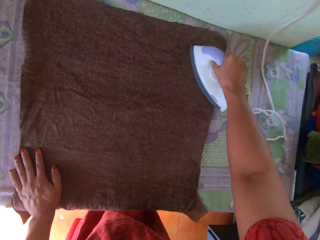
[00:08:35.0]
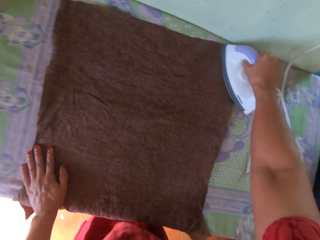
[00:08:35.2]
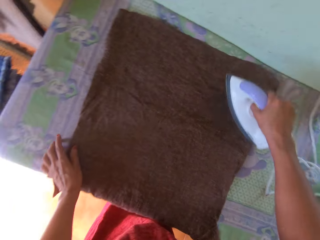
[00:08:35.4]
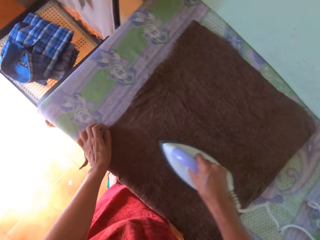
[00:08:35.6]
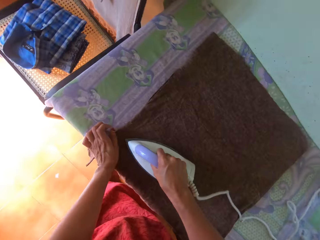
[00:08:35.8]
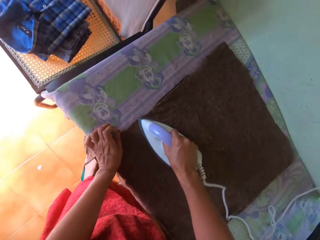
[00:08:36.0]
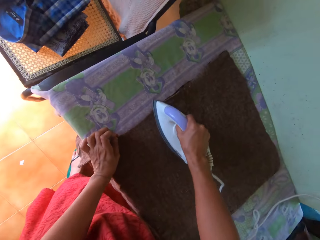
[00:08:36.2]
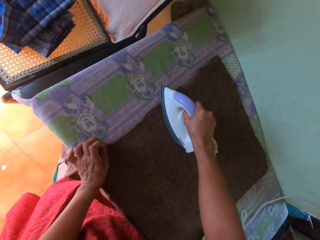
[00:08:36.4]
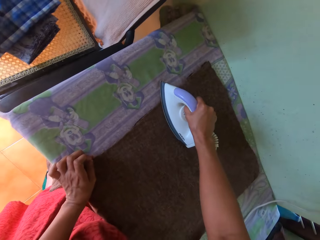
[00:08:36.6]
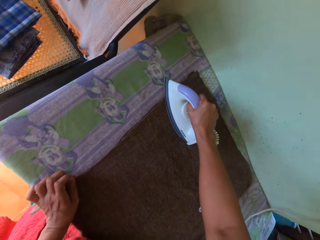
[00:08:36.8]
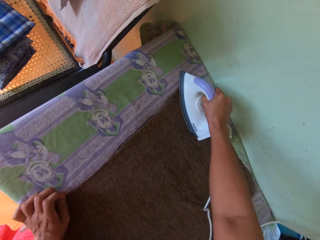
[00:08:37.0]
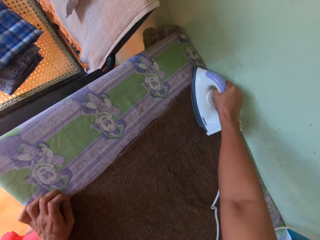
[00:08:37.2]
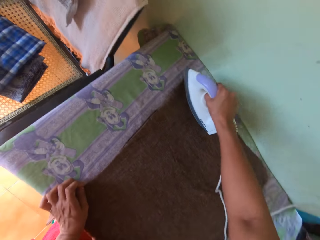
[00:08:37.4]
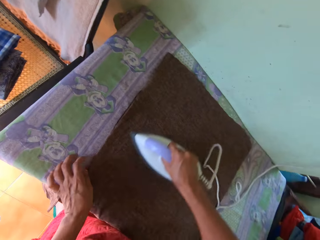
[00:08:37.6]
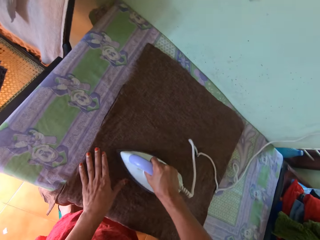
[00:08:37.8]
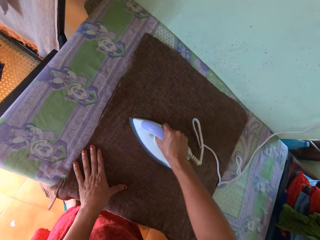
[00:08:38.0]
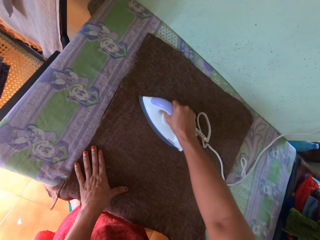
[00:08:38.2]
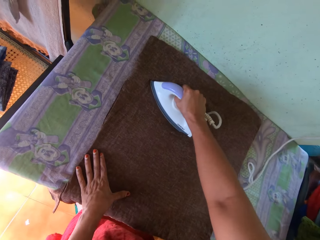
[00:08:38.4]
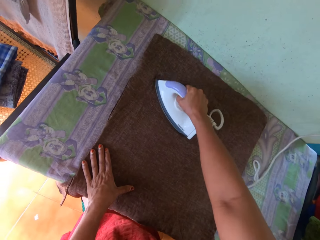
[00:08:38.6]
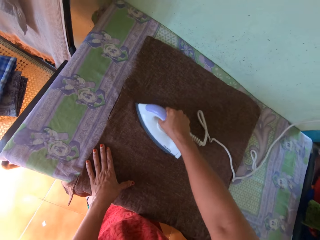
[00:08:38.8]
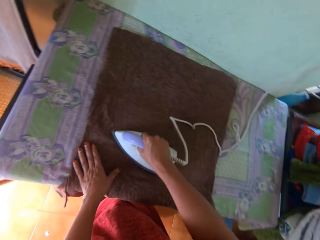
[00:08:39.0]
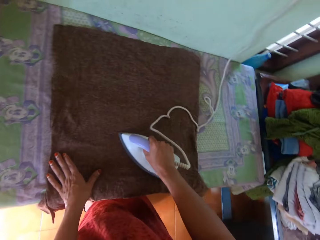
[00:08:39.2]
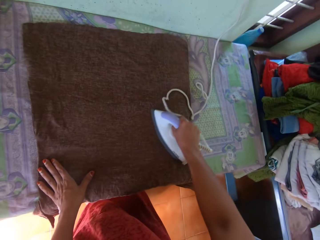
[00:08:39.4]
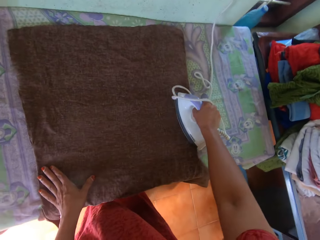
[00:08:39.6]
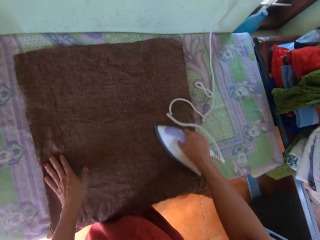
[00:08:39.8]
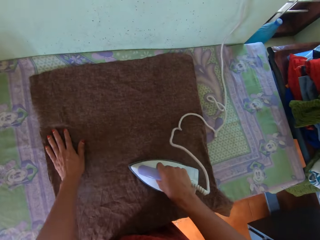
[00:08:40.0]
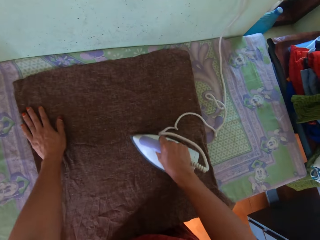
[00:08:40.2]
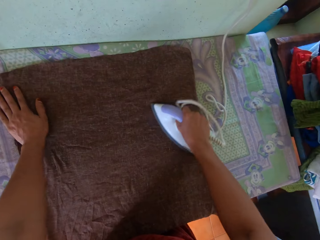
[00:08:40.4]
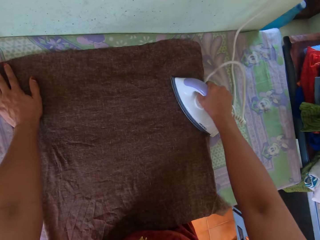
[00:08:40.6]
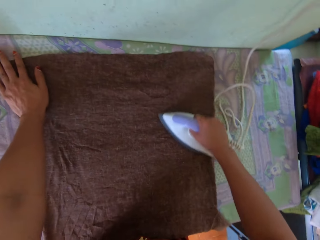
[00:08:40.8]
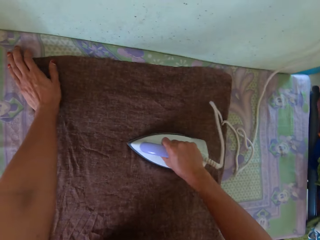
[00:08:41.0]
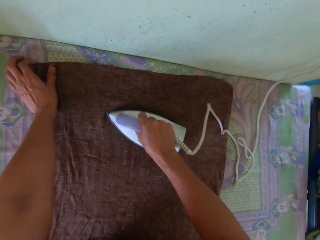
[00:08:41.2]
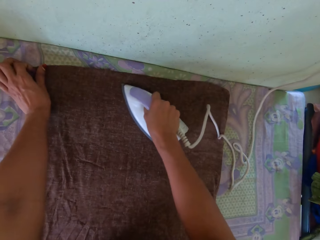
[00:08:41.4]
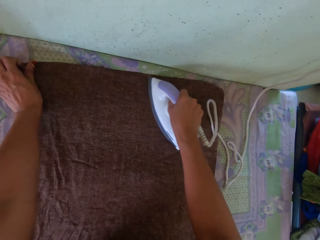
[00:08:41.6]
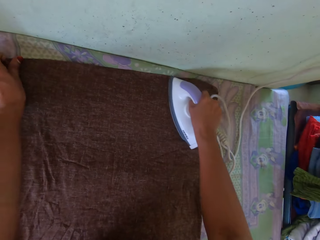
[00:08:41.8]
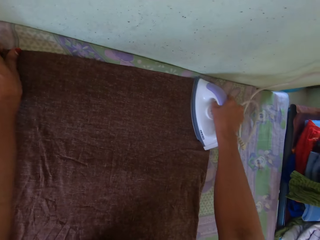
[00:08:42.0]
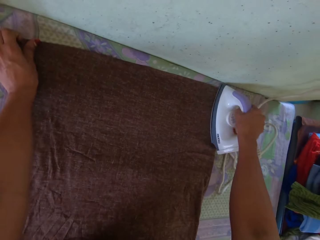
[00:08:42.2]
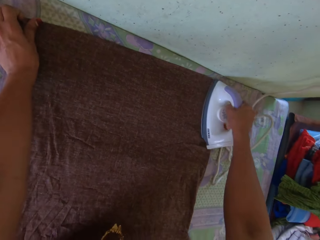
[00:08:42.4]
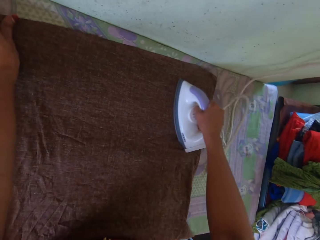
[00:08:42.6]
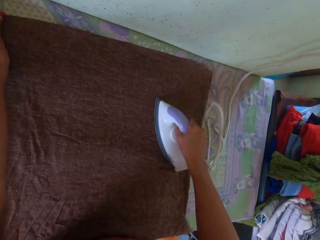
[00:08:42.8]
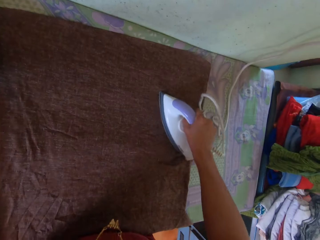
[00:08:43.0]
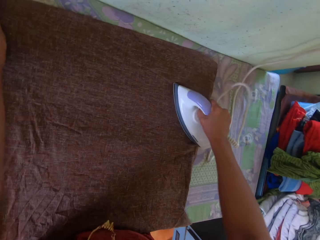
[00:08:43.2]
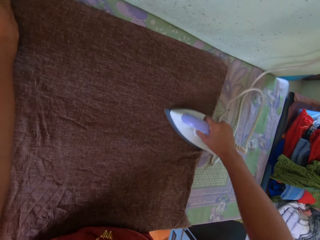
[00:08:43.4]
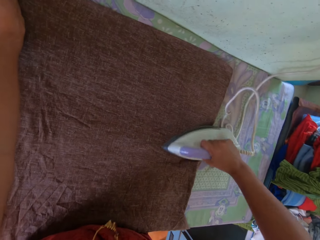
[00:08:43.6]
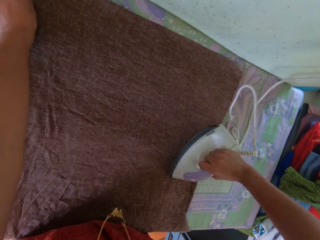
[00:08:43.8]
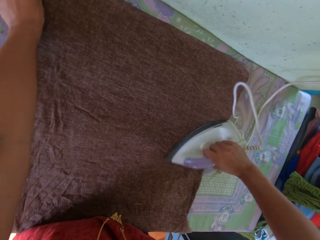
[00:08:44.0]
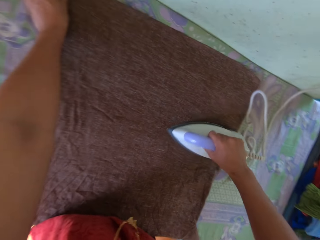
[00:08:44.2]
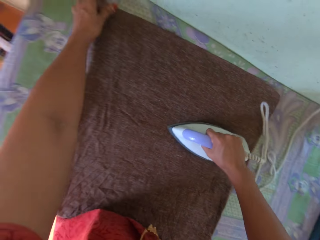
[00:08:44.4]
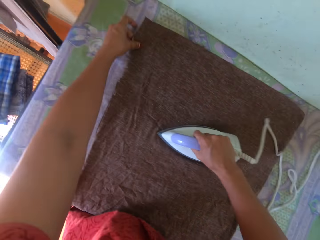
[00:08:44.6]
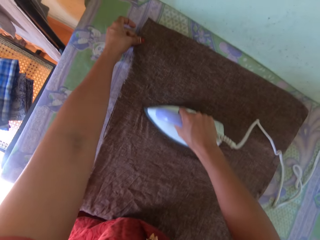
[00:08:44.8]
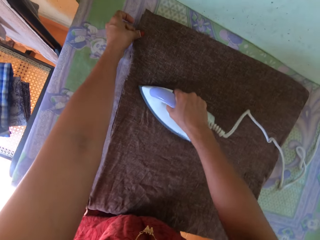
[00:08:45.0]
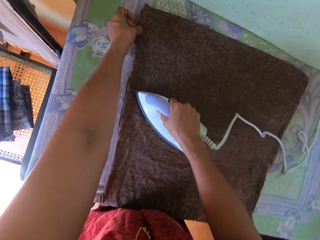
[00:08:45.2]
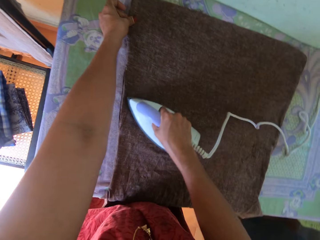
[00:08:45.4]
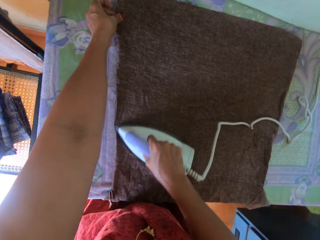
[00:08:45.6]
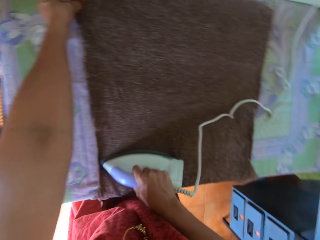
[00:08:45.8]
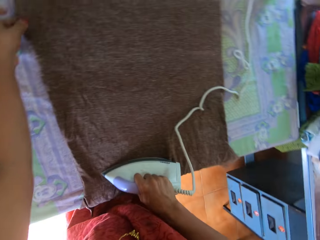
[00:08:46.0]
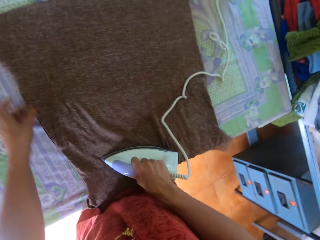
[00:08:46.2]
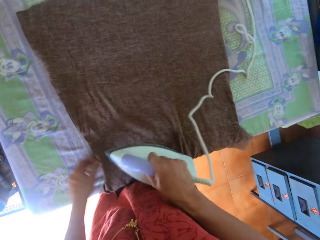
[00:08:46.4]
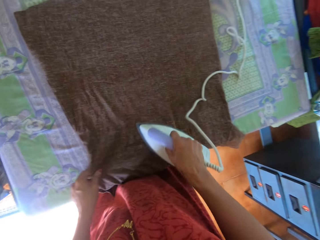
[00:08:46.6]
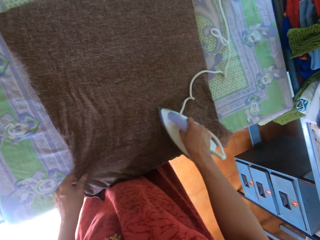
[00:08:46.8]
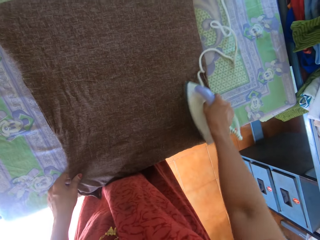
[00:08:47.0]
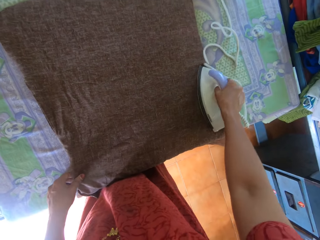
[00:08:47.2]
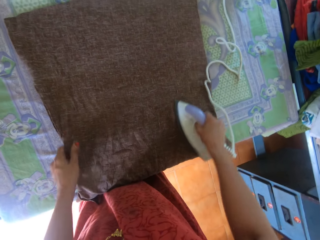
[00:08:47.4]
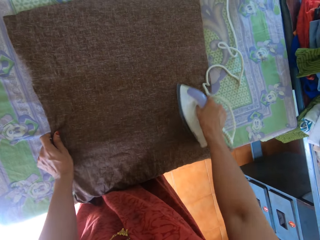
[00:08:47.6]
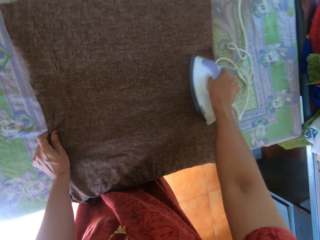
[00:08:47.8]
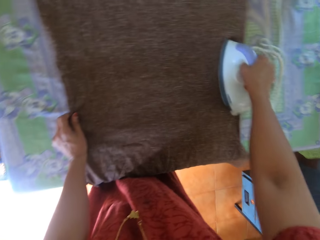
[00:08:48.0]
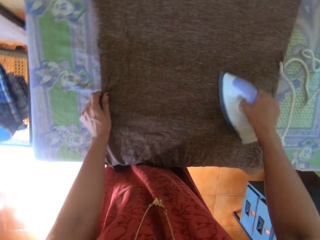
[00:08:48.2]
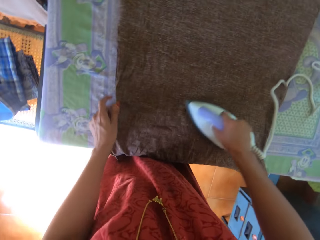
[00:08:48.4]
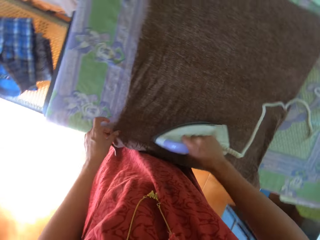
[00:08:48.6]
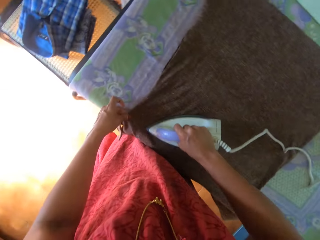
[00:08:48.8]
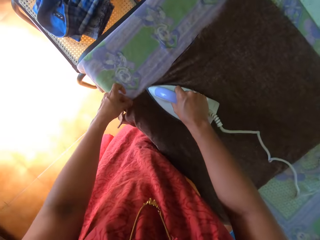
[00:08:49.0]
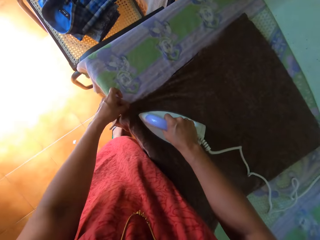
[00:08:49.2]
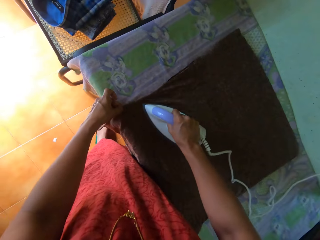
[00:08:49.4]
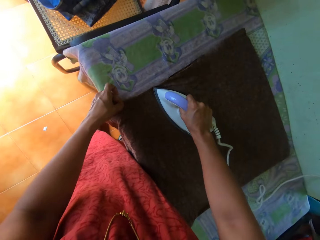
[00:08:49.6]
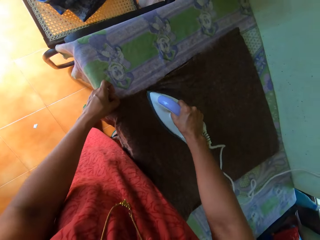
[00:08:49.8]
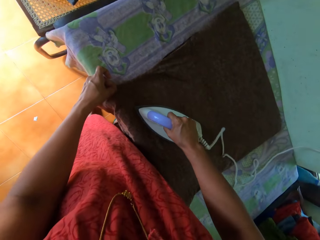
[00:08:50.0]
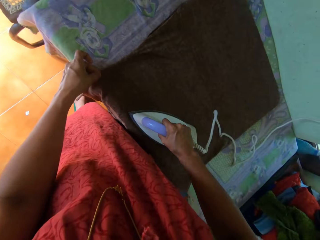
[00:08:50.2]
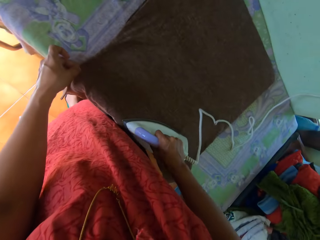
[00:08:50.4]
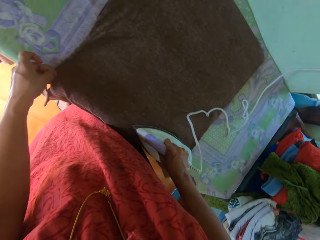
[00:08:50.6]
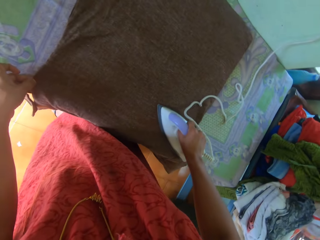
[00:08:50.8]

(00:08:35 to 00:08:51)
The camera wearer holds the shirt or top. He repositions his hand. He holds the shirt. He adjusts the top with his hand. He irons the top with the iron box.

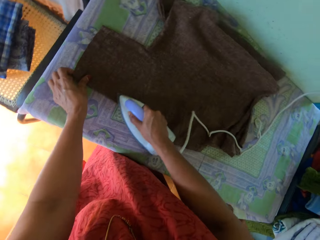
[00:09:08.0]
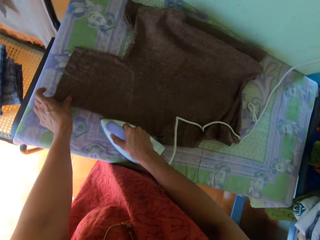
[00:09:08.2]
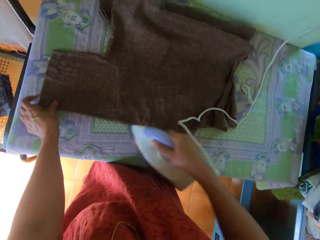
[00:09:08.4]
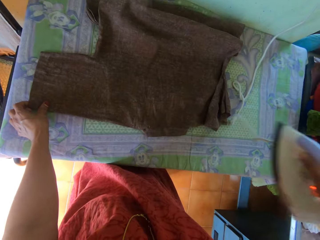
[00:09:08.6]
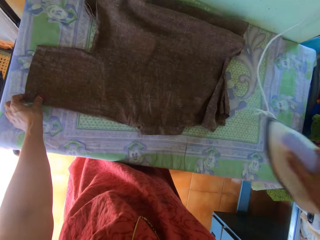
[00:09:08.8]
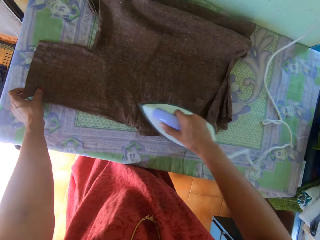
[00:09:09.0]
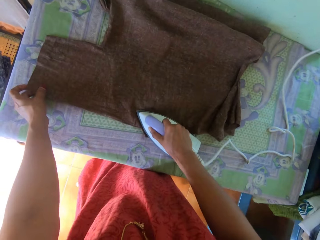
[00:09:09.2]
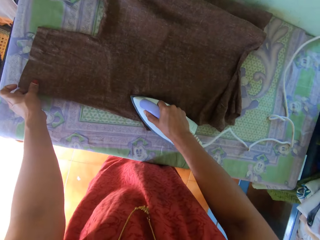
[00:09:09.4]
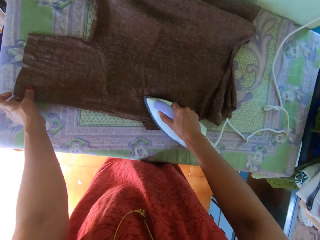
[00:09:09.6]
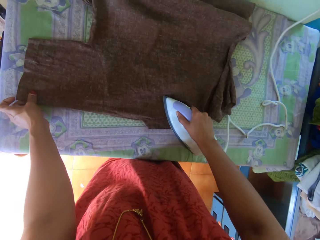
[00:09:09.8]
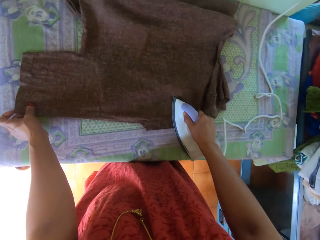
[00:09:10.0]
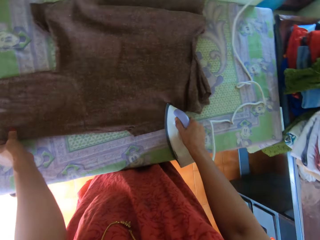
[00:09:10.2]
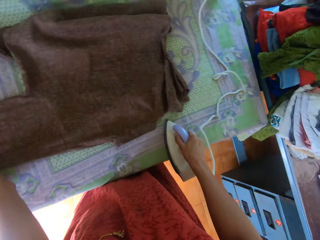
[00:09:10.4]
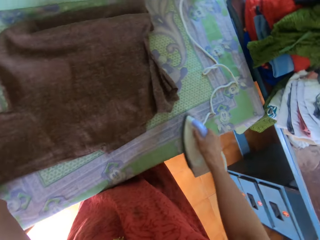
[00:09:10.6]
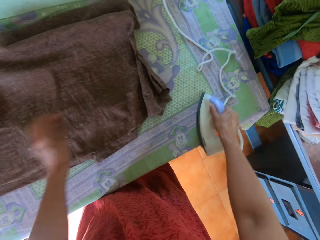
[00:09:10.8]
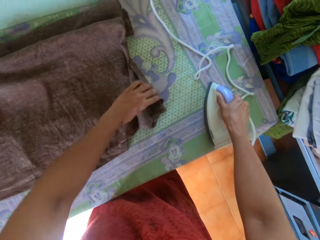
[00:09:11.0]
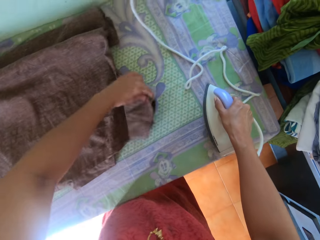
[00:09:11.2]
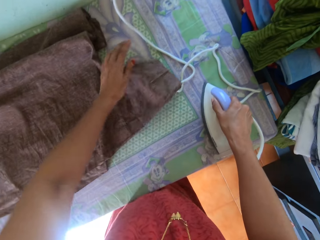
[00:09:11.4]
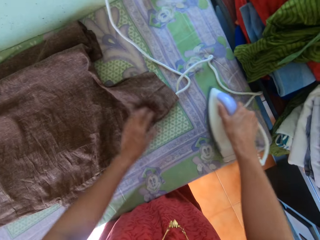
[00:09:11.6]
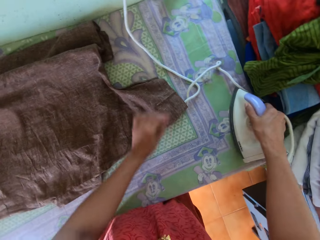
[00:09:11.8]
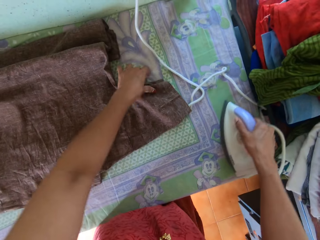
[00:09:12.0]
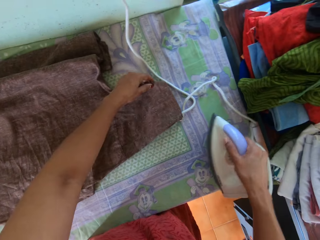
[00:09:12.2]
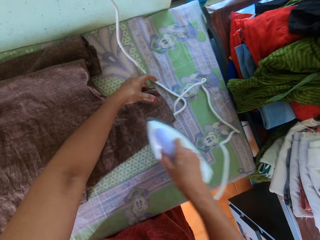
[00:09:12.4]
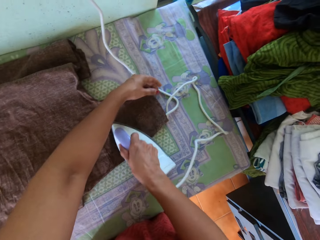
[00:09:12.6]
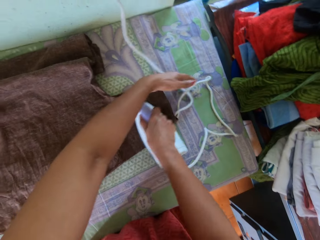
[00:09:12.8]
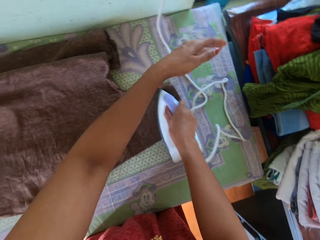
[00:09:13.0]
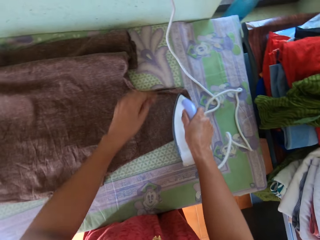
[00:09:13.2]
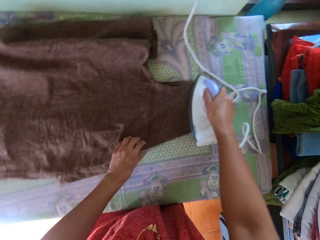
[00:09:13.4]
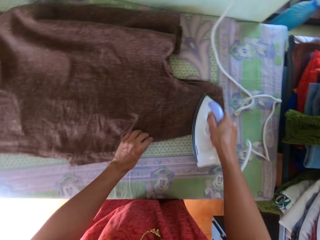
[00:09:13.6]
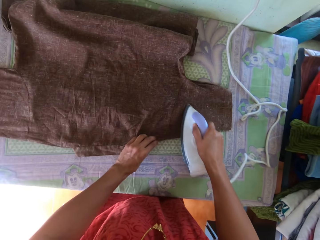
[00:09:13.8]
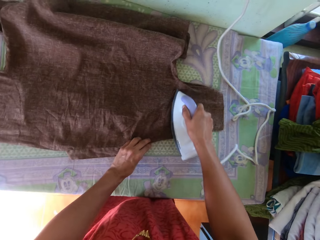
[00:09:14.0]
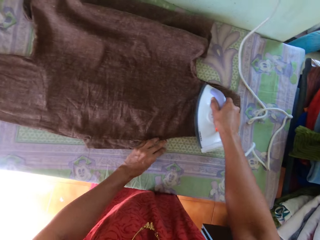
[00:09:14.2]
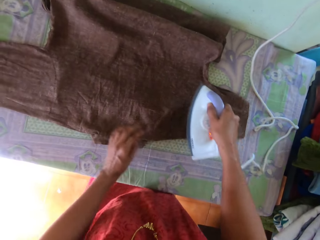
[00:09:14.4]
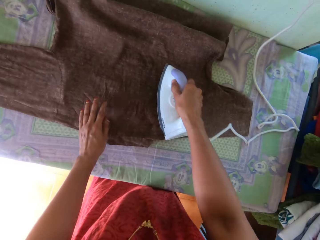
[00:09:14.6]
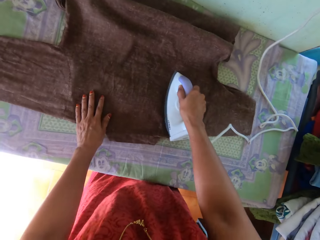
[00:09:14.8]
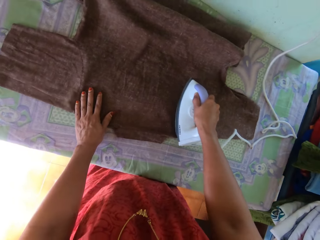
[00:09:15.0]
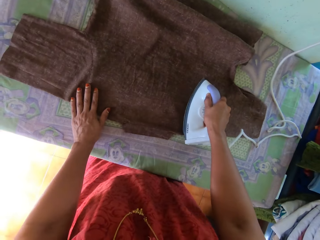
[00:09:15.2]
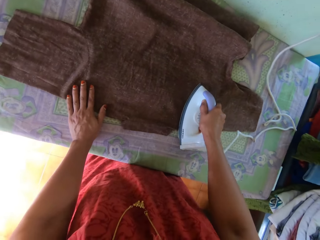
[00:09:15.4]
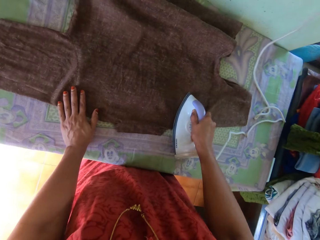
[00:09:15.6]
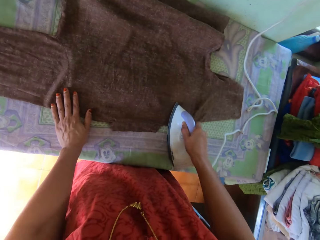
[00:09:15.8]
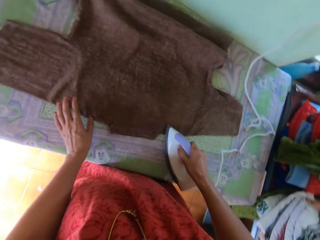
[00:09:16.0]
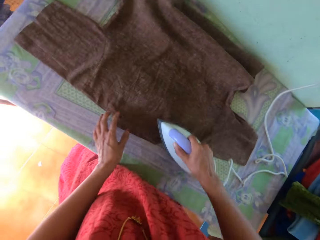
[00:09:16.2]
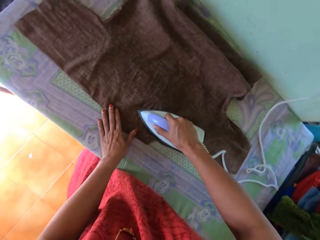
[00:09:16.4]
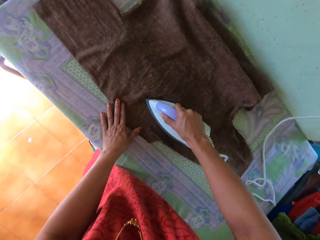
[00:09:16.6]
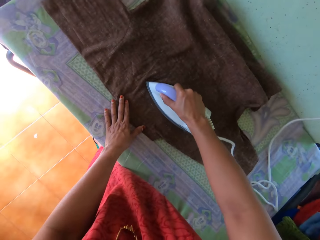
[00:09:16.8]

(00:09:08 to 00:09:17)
The camera wearer holds the shirt or top. He irons the shirt. He holds the shirt. He drops the shirt. He adjusts the top with his hand. He places the iron box on the table. He moves the cord. He irons the top with the iron box. He holds the shirt. He holds the shirt again.
